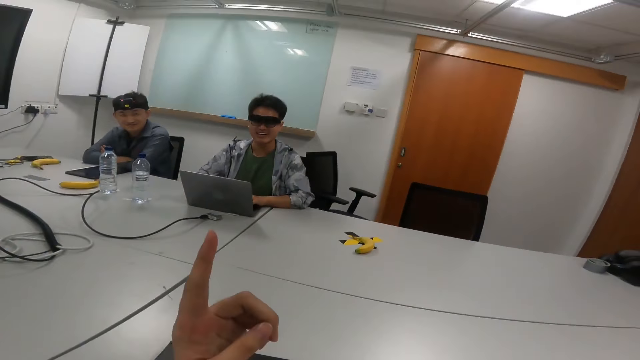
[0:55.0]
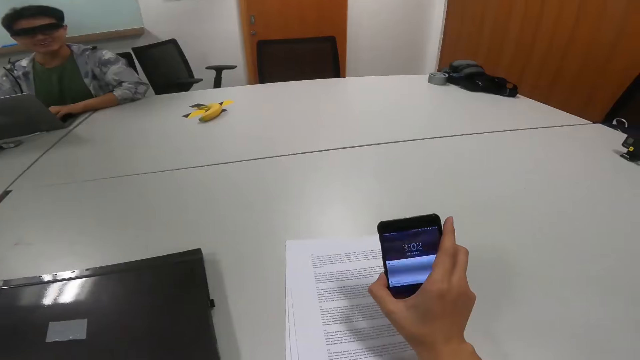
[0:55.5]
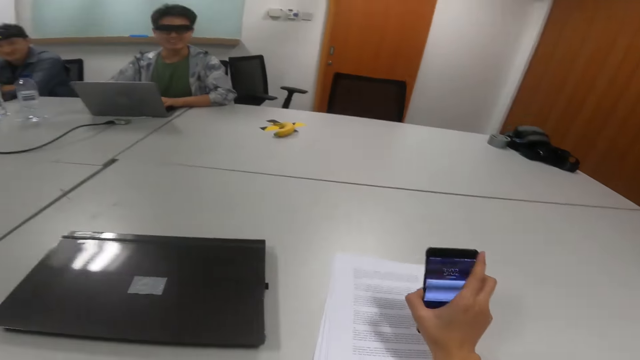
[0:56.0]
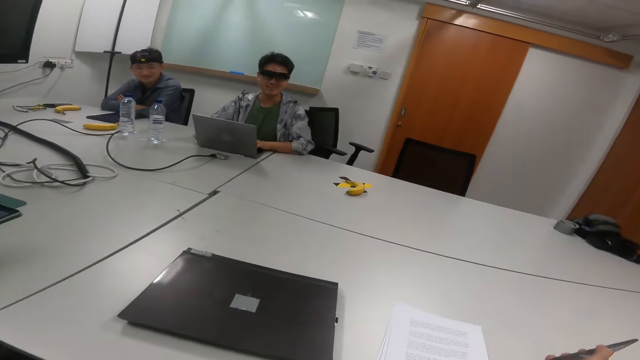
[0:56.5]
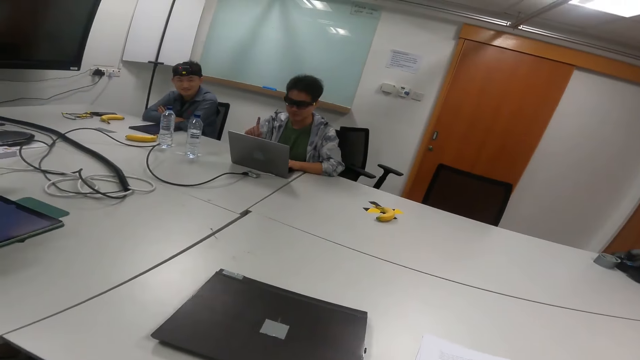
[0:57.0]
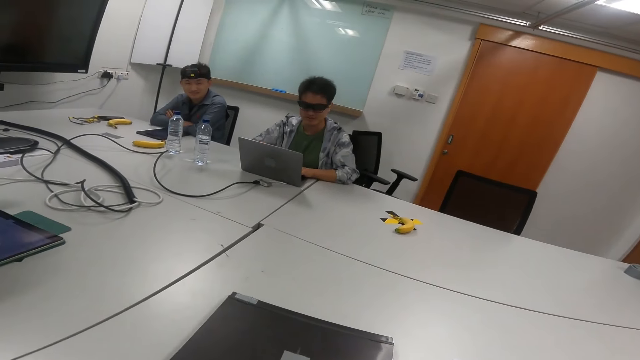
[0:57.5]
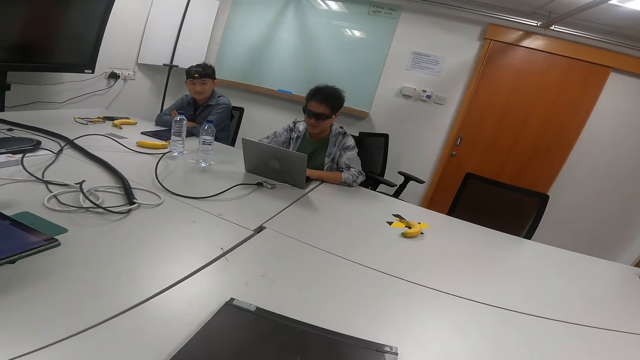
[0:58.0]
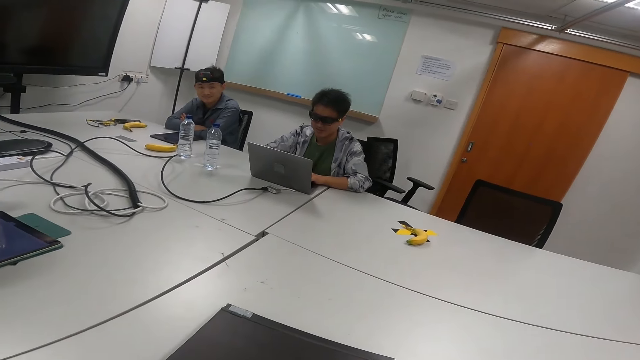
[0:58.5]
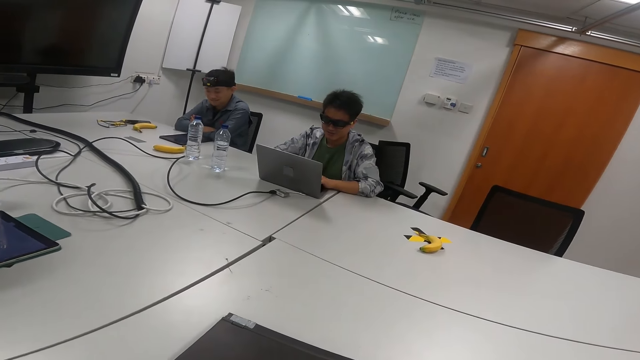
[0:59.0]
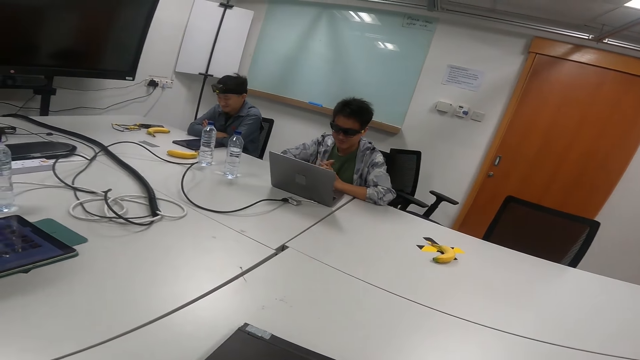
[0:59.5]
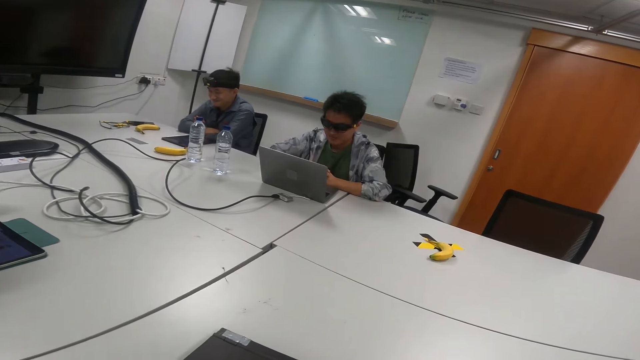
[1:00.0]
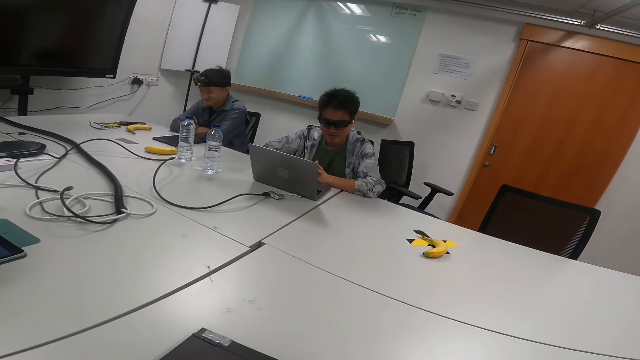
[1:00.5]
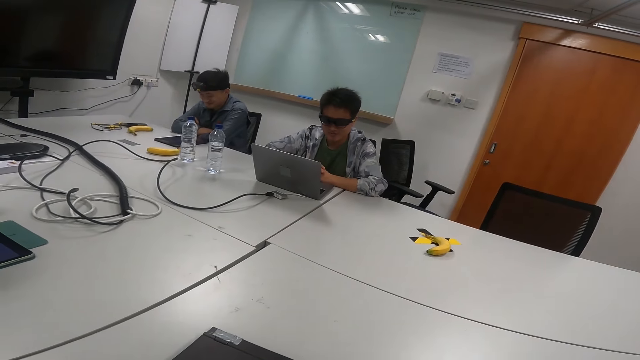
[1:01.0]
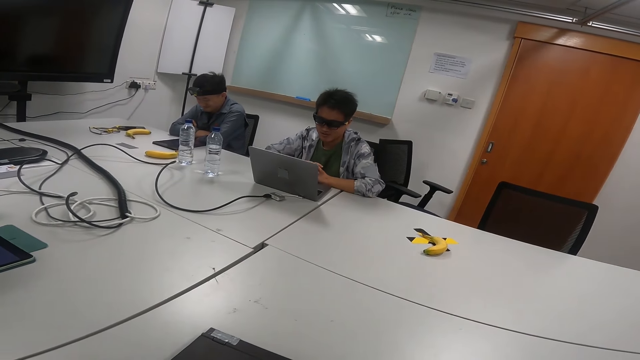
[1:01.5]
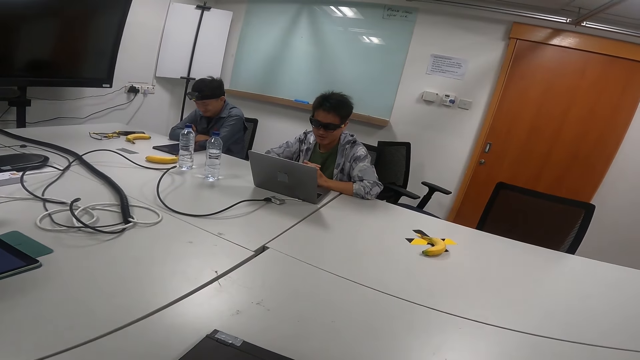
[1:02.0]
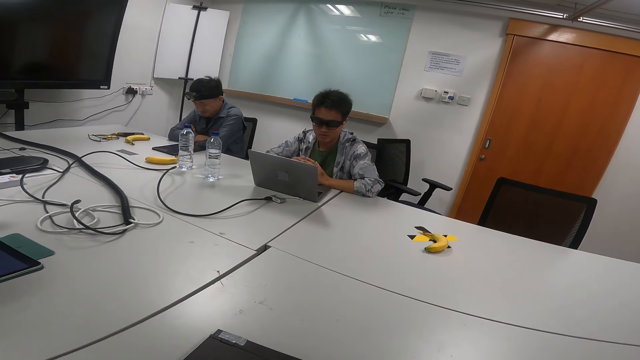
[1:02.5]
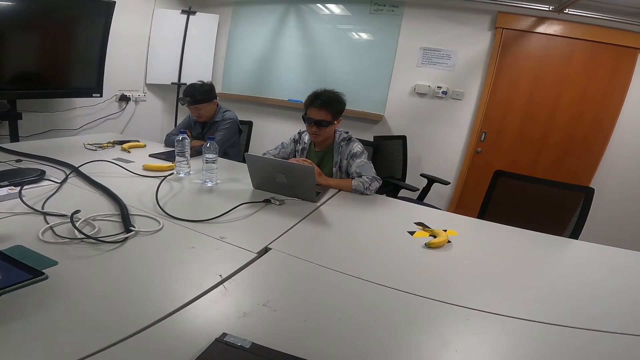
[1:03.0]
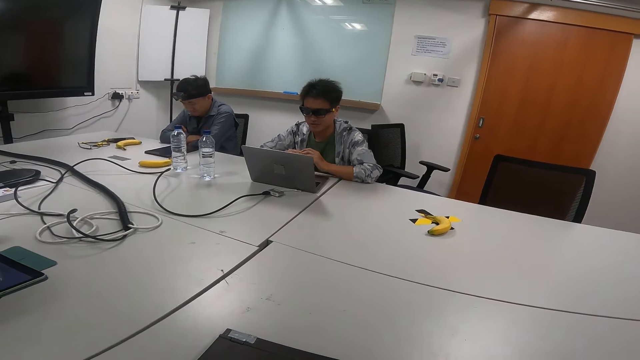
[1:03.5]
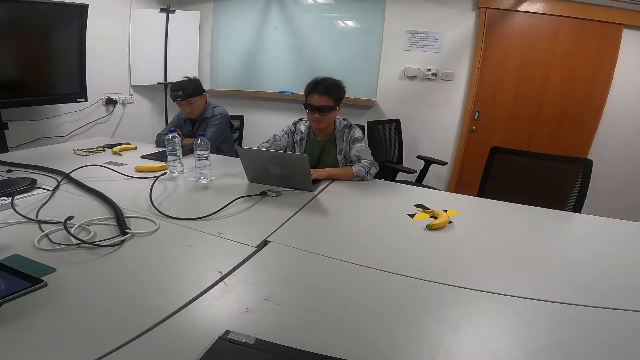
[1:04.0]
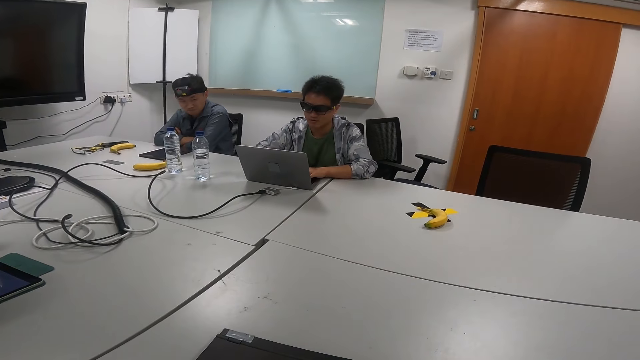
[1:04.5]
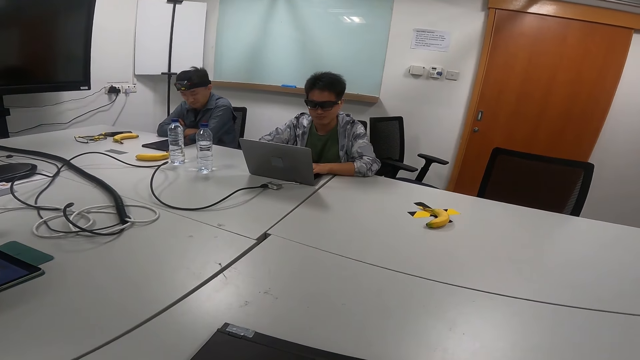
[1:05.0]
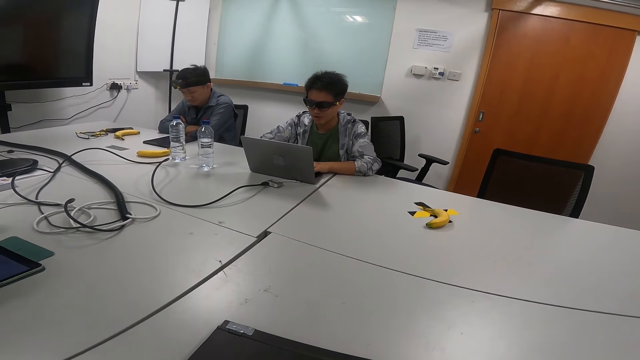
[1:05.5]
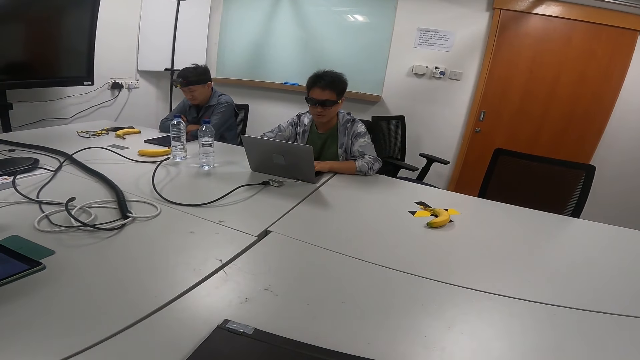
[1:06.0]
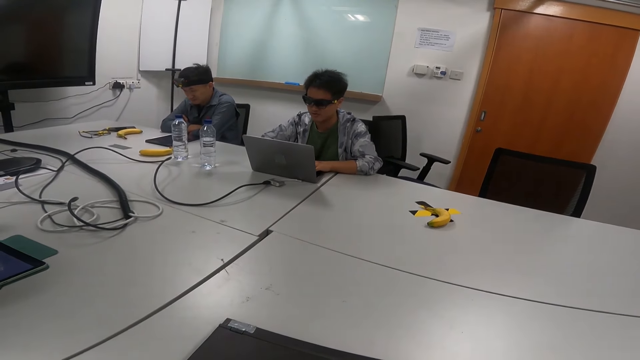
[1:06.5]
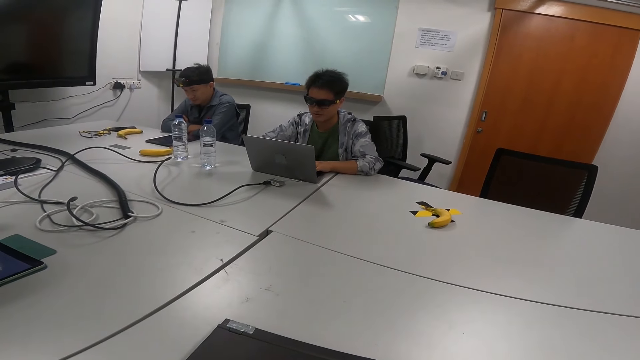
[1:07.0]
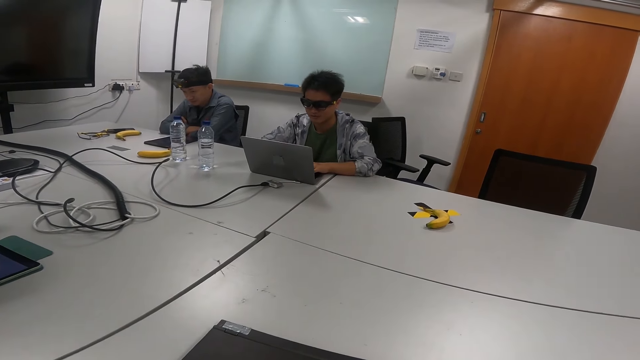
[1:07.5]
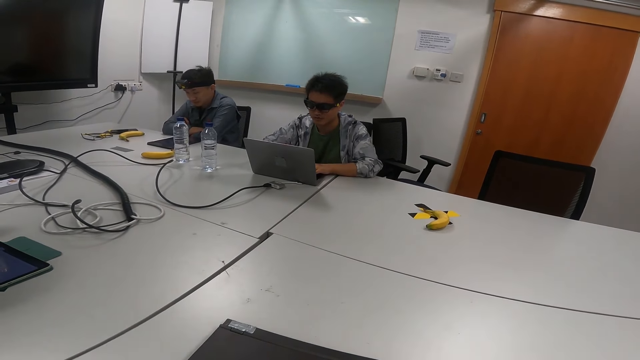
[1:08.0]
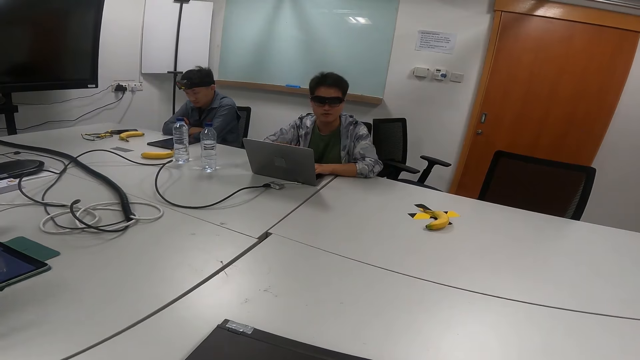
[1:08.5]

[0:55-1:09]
A person talks to another person. The camera wearer points at the first person. They put the phone away. The first person points a finger. A person talks, reading his laptop. The first person reads from the laptop.

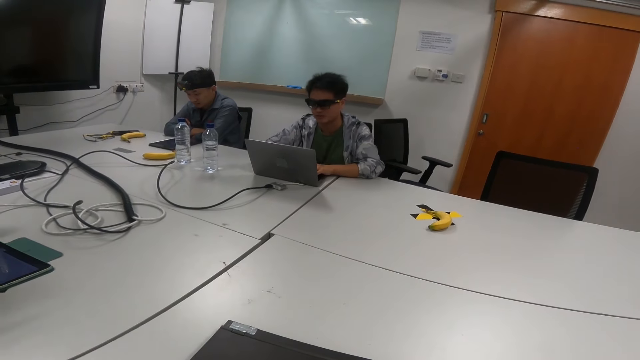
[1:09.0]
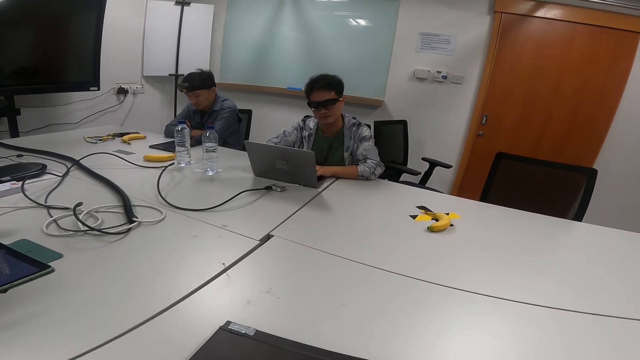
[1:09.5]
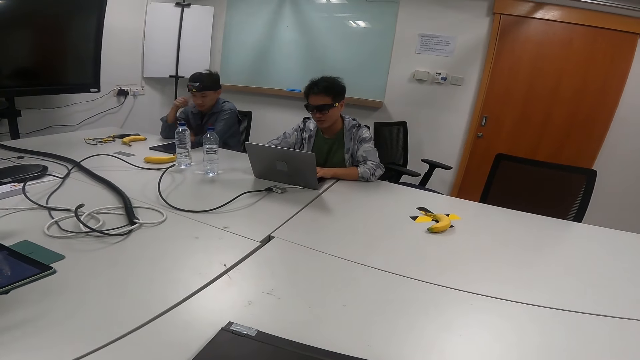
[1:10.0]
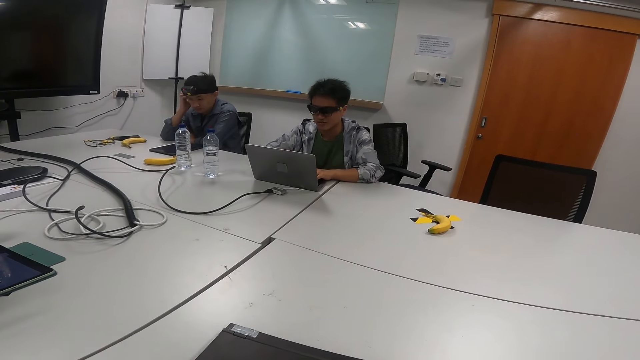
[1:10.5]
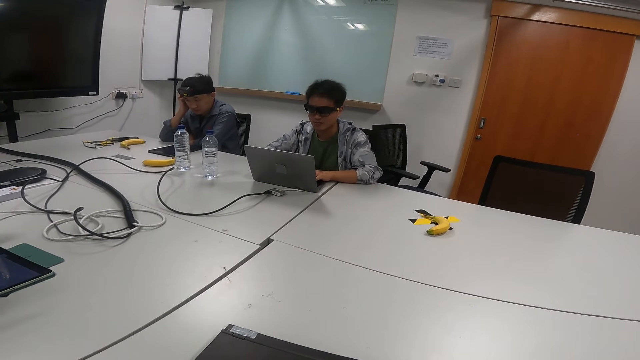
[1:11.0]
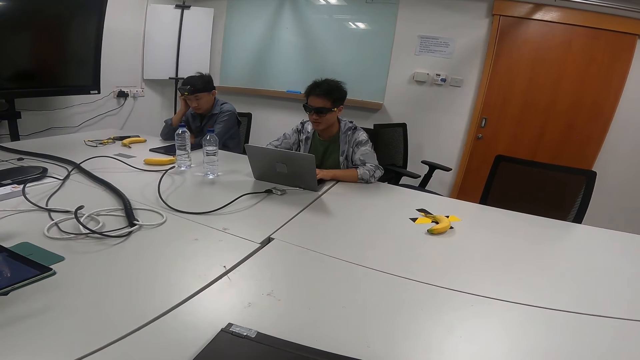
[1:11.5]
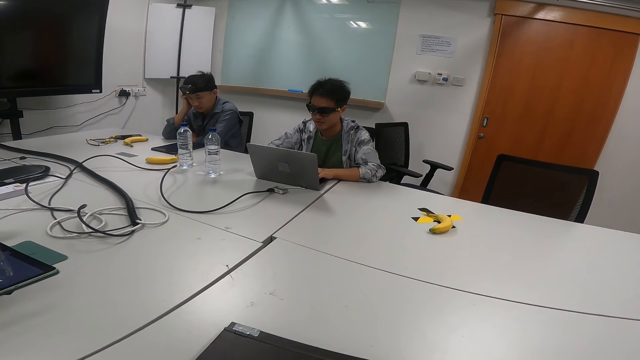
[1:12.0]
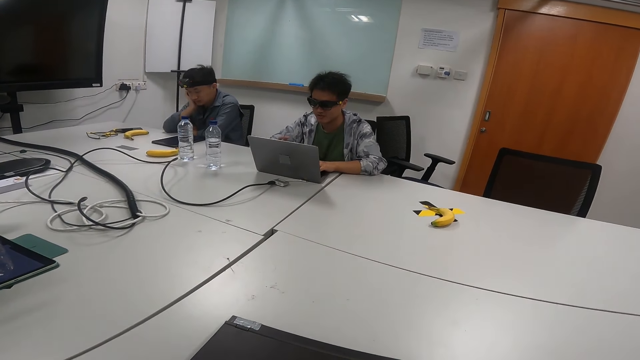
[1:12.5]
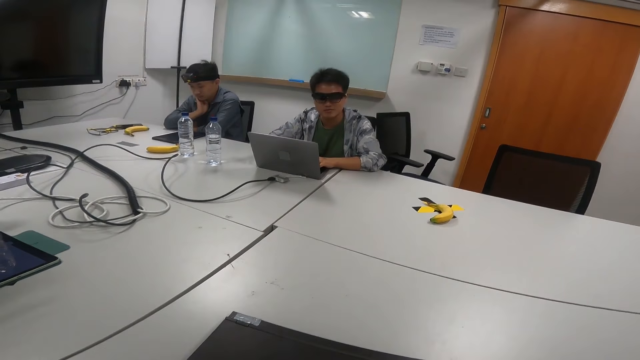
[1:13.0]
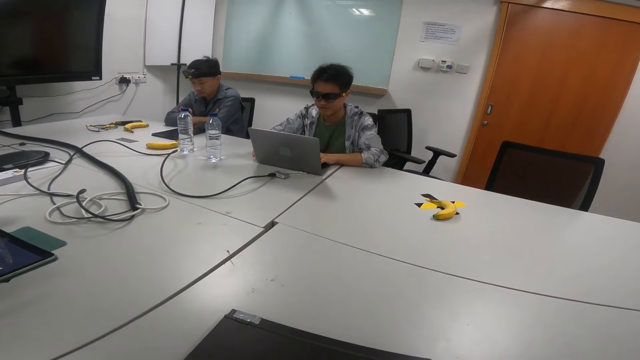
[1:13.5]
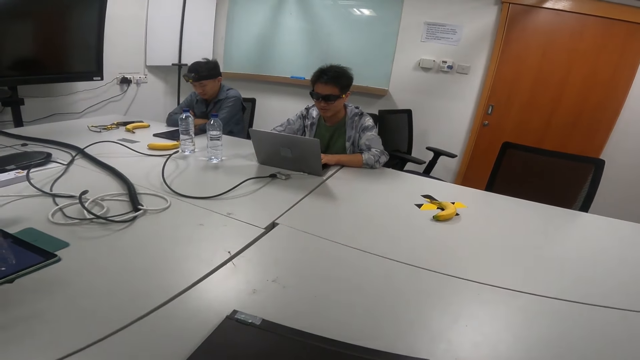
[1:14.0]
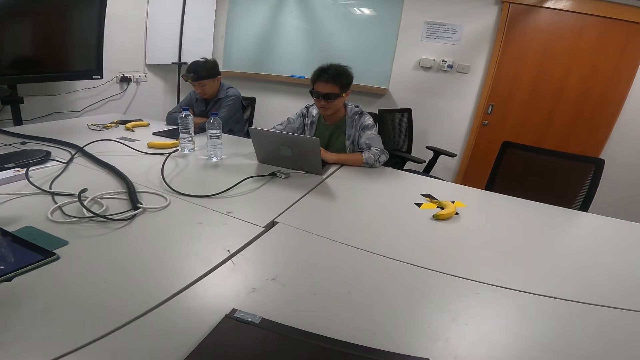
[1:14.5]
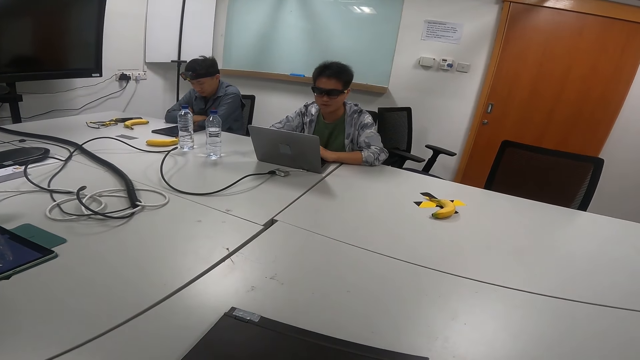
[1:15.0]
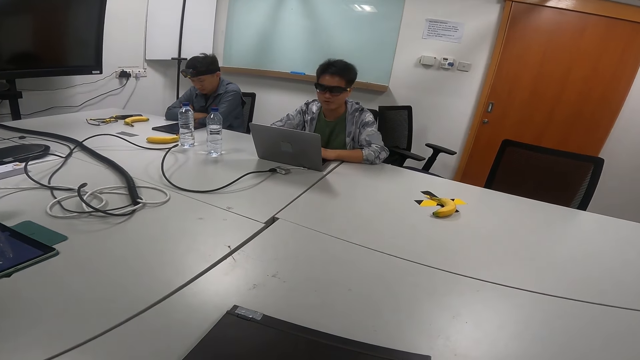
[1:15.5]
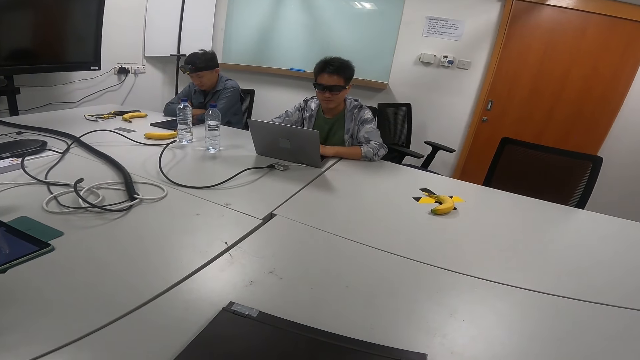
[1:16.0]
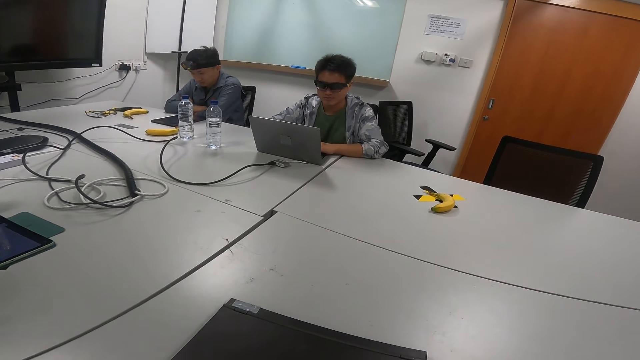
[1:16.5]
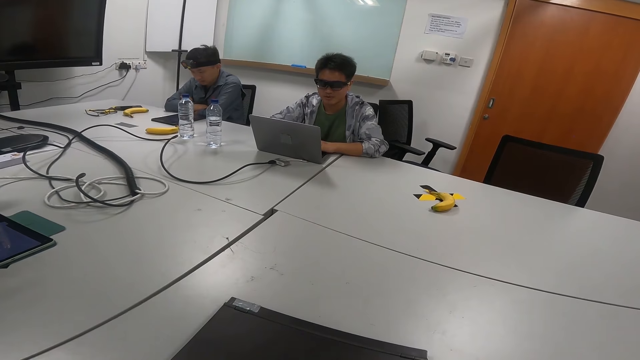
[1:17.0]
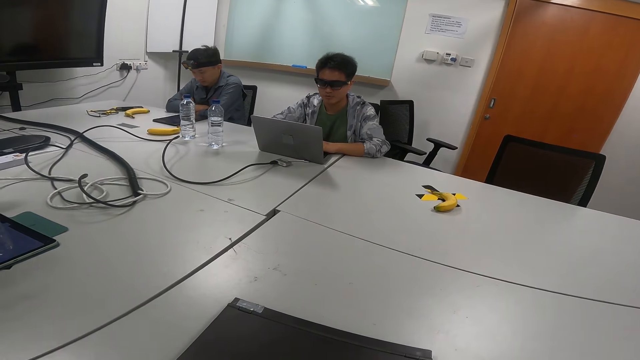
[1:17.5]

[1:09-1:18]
A person touches his cheek.
